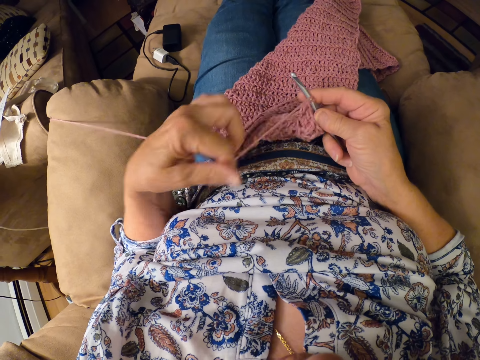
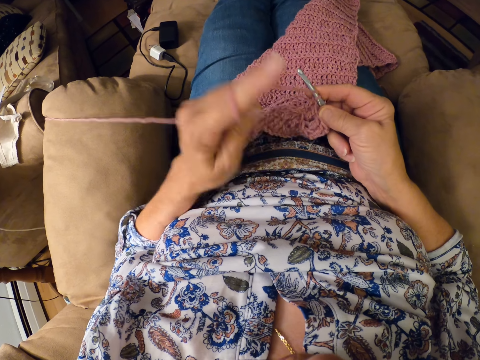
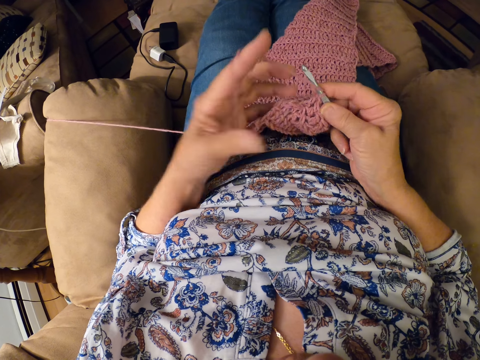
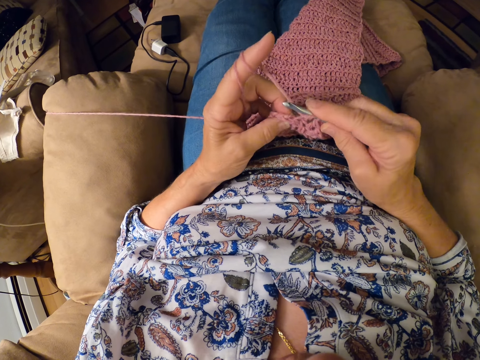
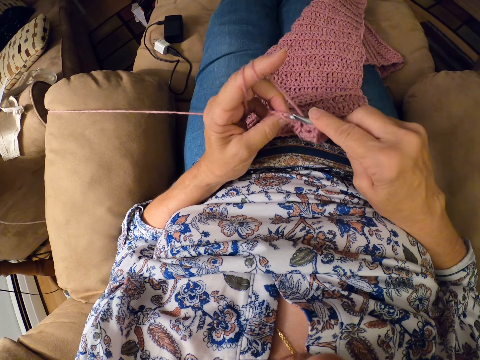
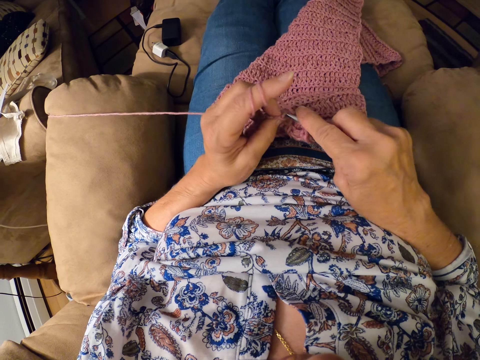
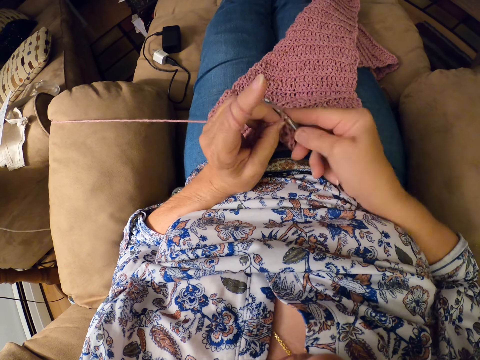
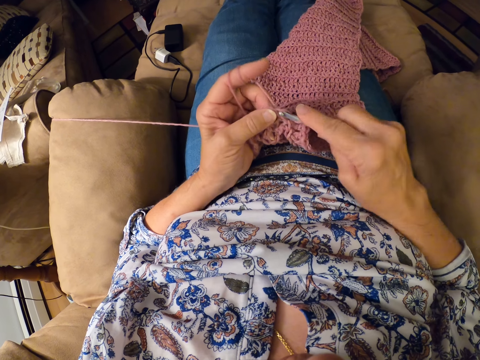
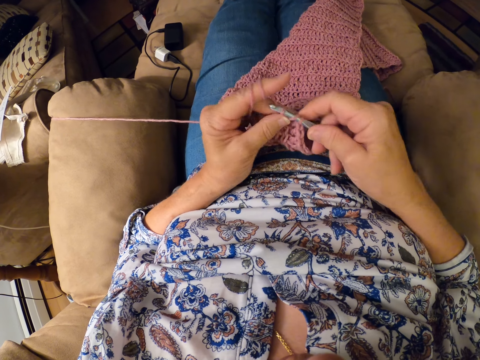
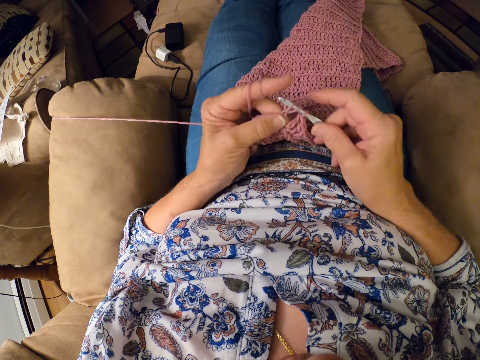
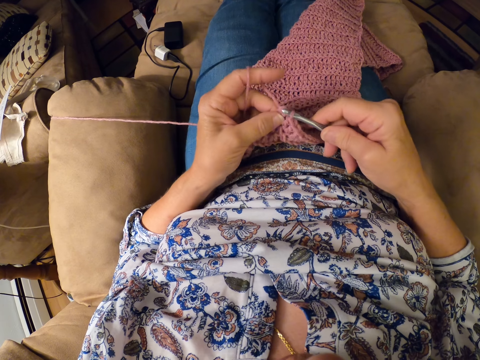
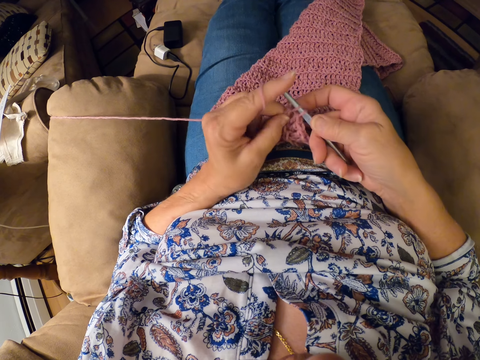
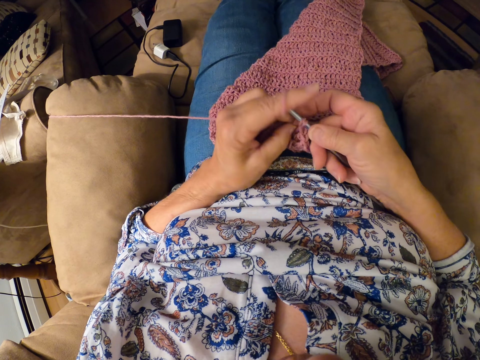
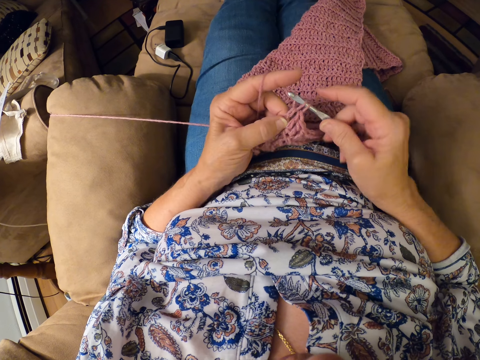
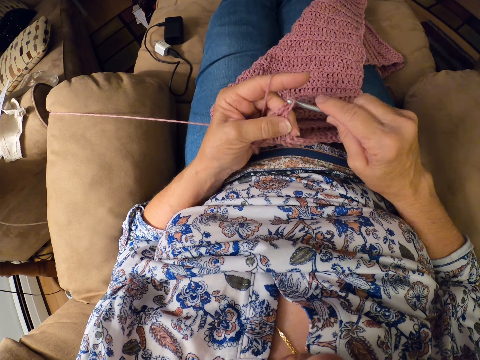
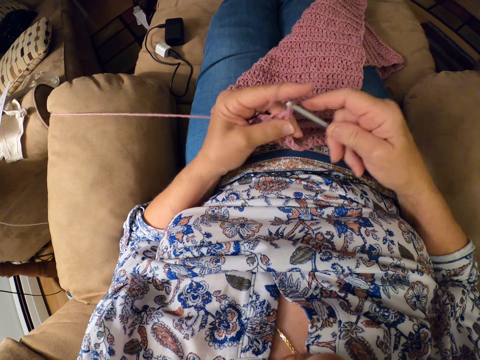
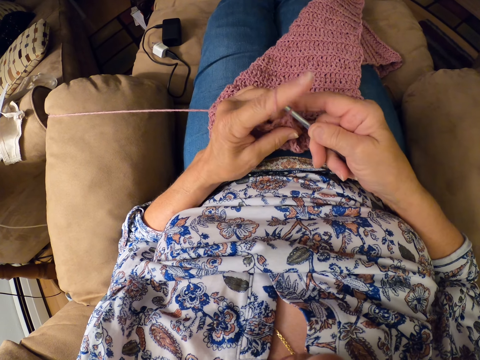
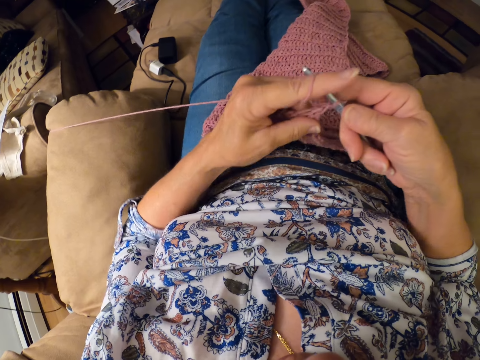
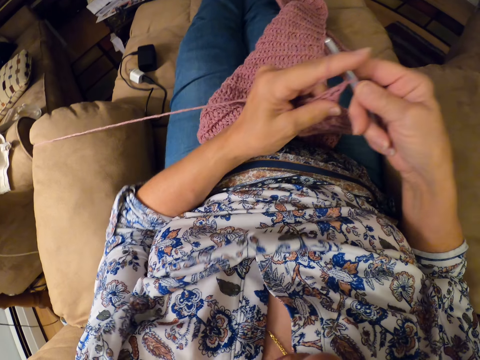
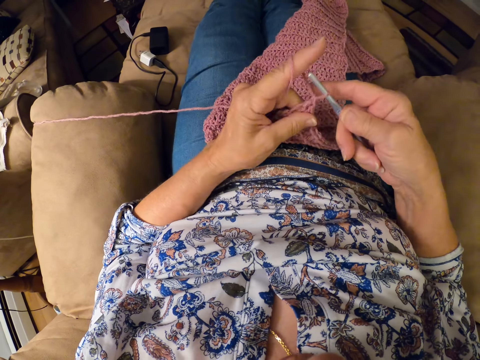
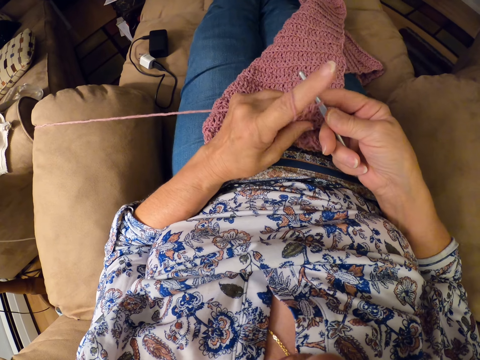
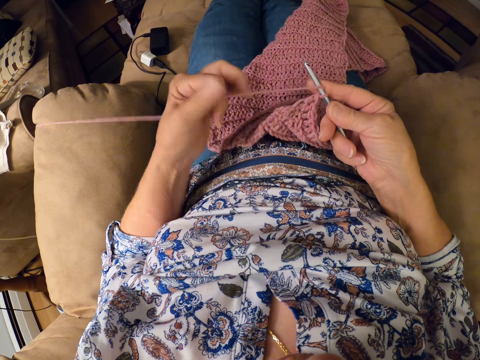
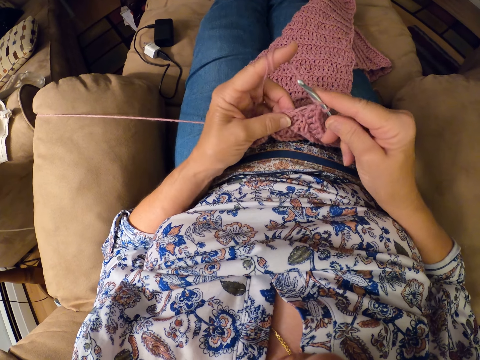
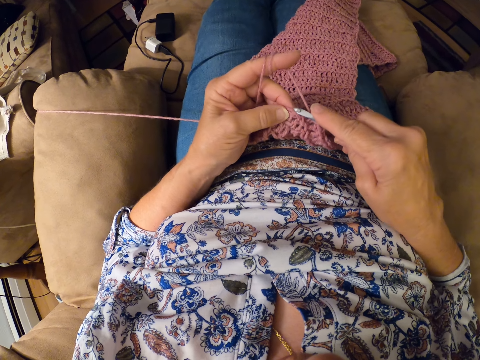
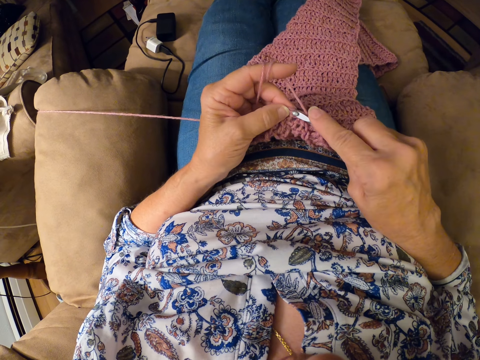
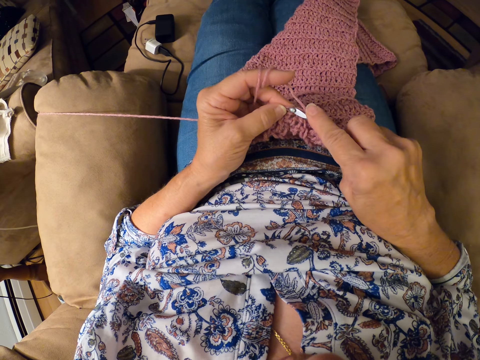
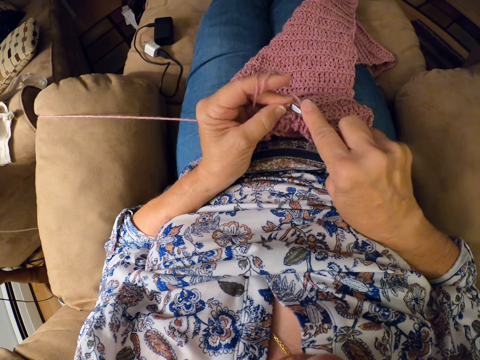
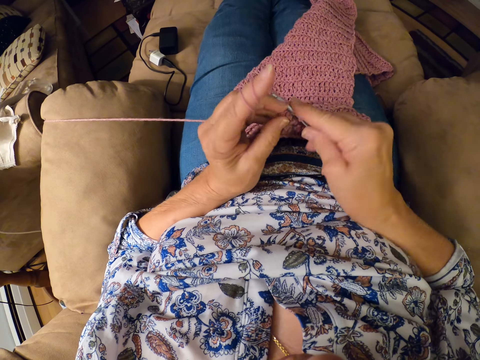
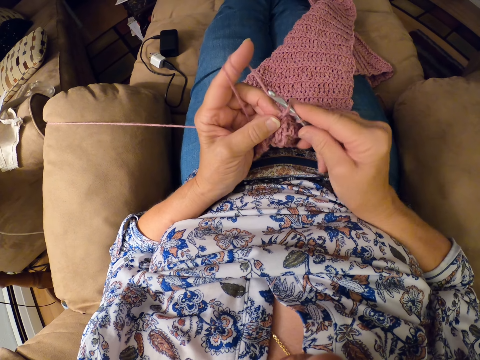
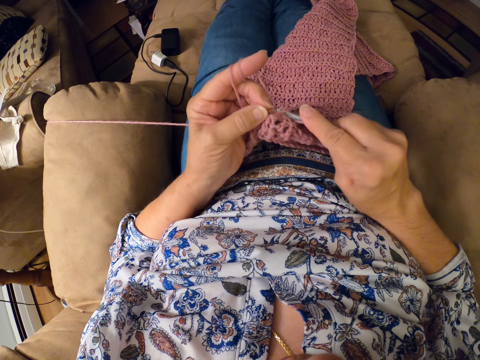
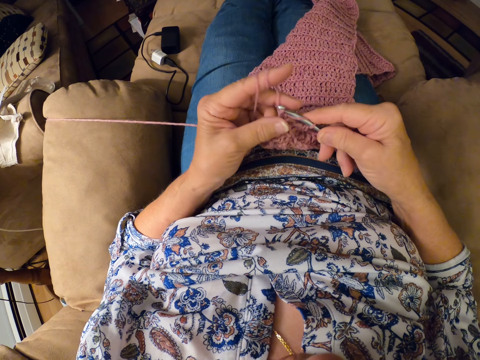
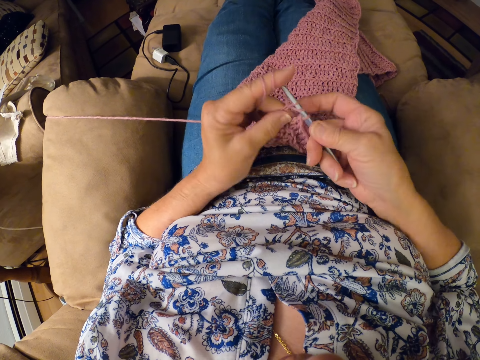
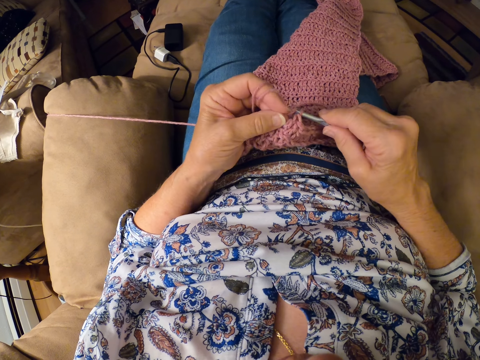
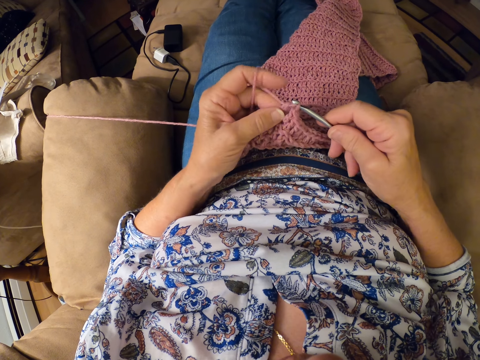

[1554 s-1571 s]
The camera wearer twirls the yarn around her left hand. She pulls a thread with a finger. She continues crocheting the yarn with the crocheting hook. She adjusts her left hand. She pushes the hand. She continues crocheting the yarn with the crocheting hook. She twirls the yarn around her left hand. She pulls the thread with a finger. She continues crocheting the yarn with the crocheting hook.

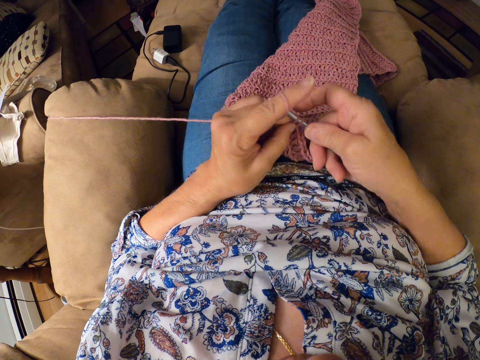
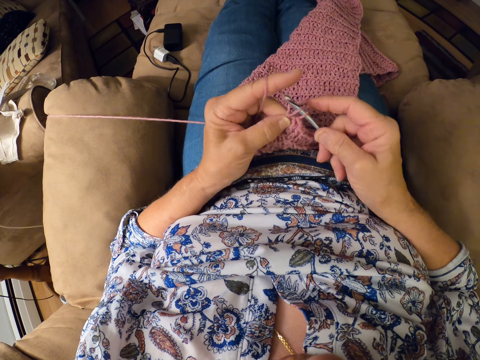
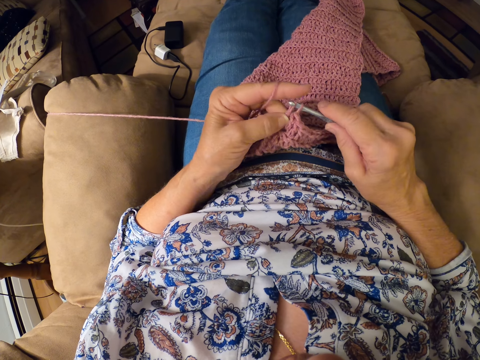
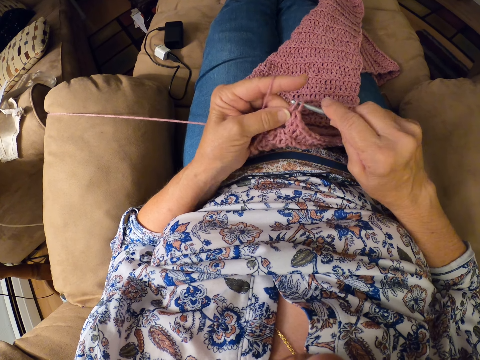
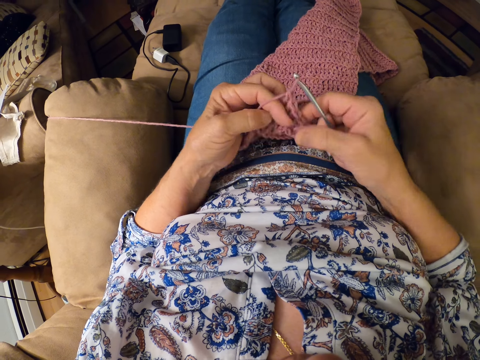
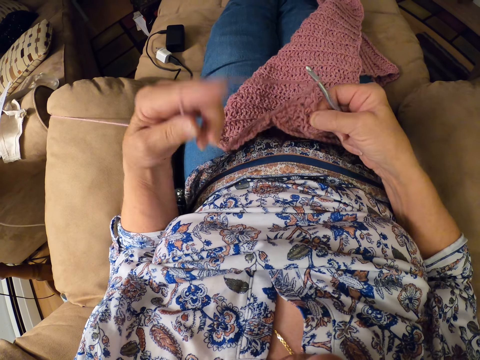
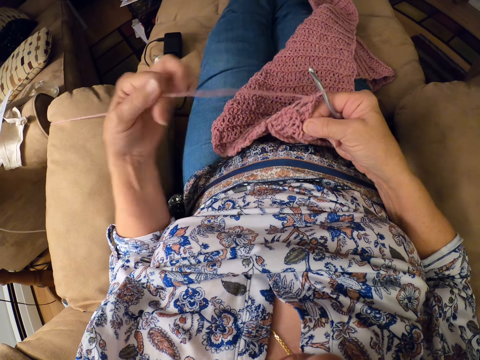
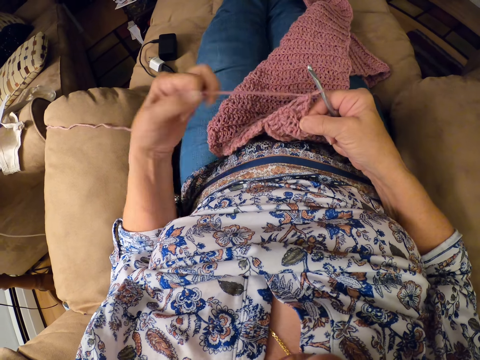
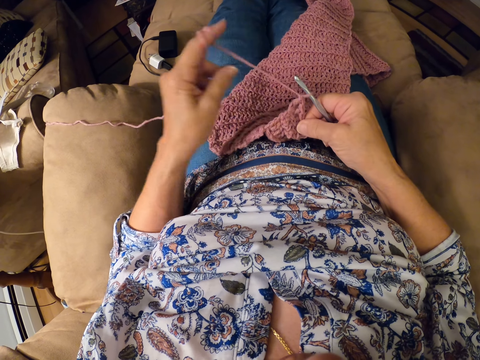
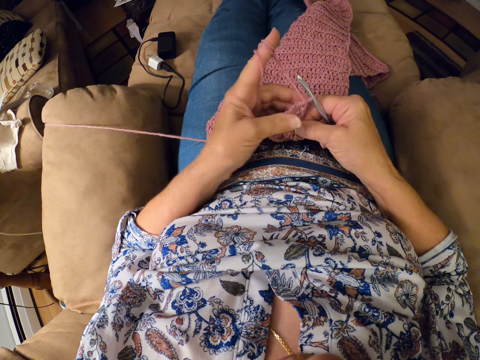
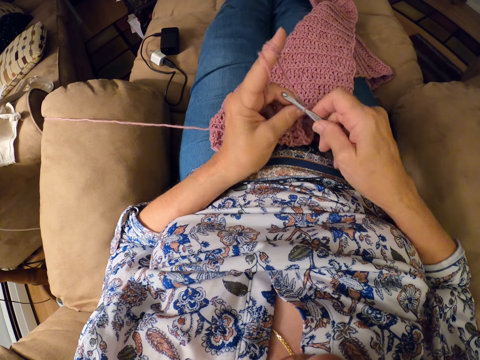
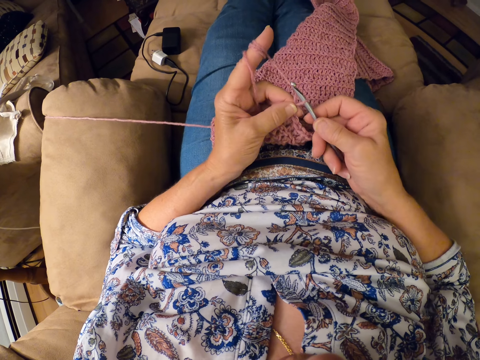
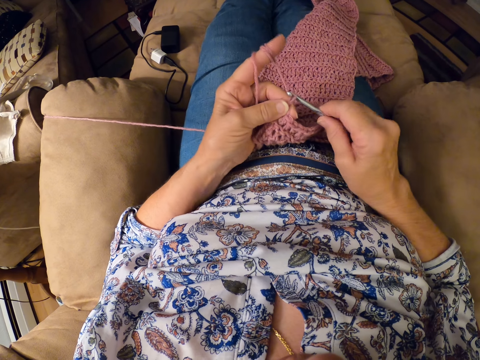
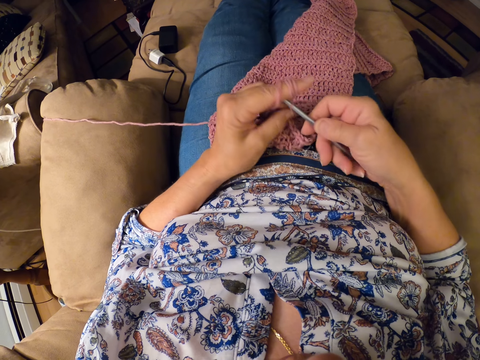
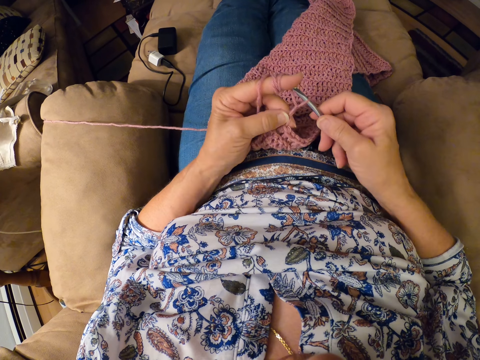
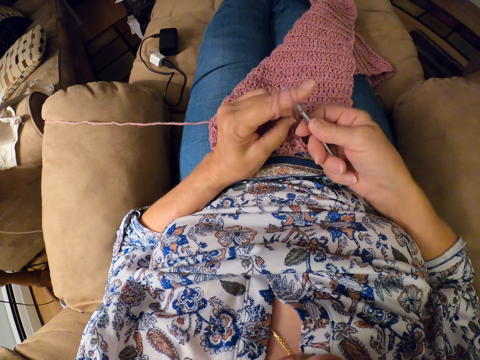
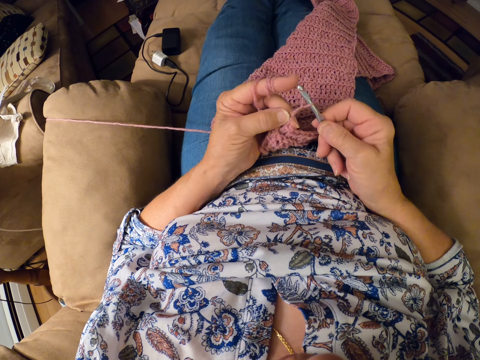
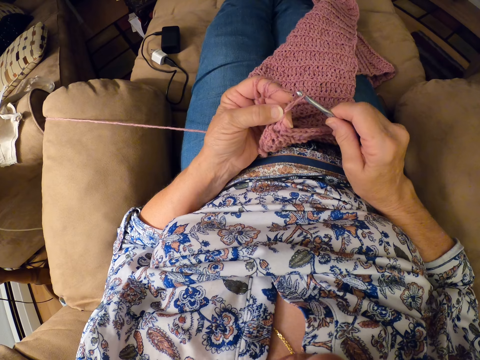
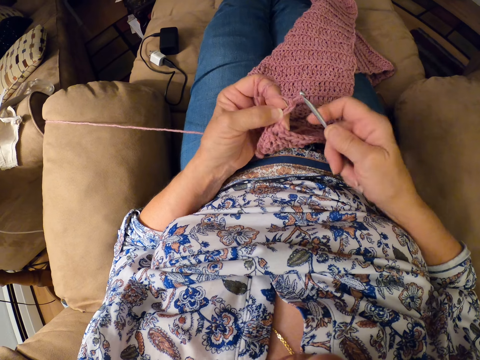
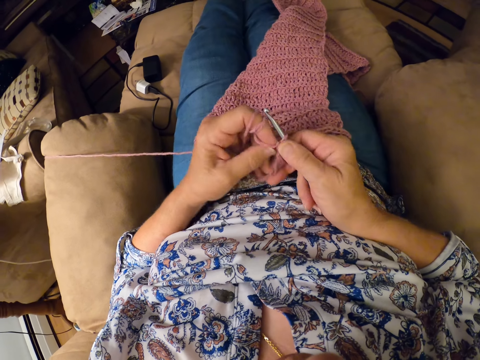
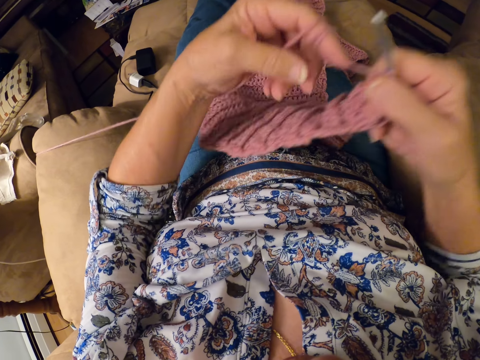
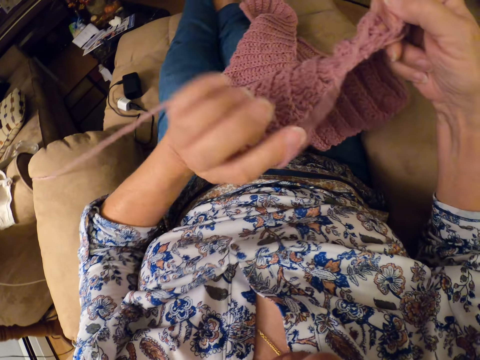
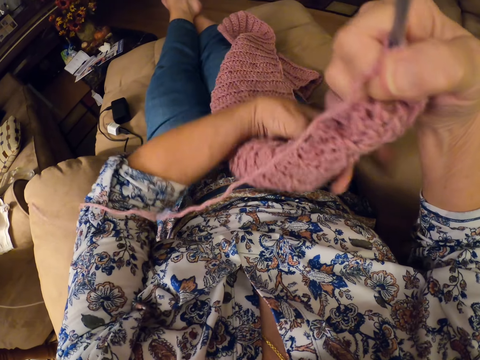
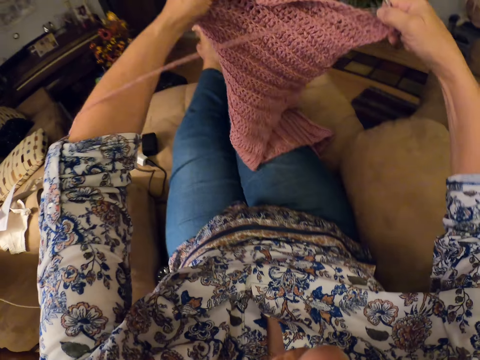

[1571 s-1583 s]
The camera wearer twirls the yarn around her left hand. She pulls a thread with a finger. She continues crocheting the yarn with the crocheting hook. She adjusts the crochet with both hands.
